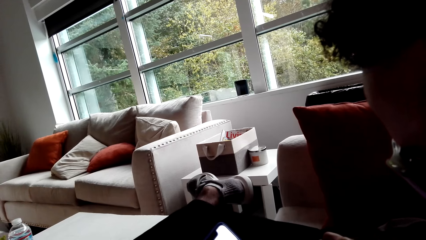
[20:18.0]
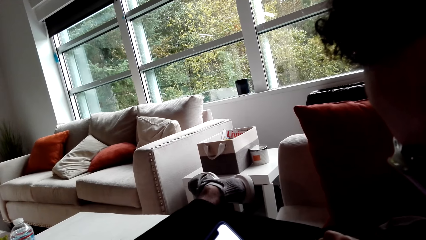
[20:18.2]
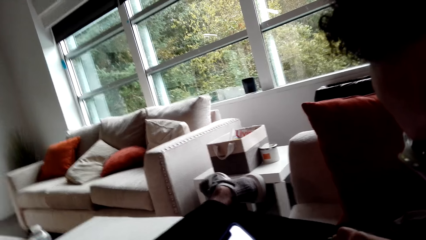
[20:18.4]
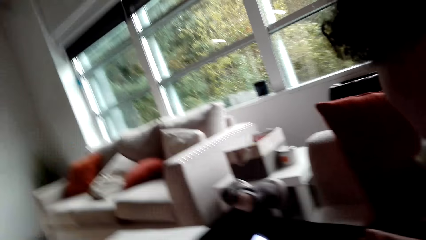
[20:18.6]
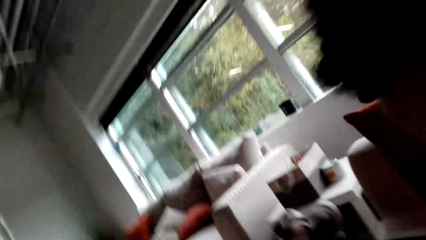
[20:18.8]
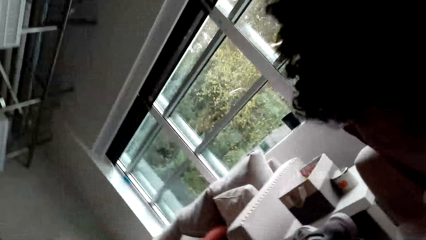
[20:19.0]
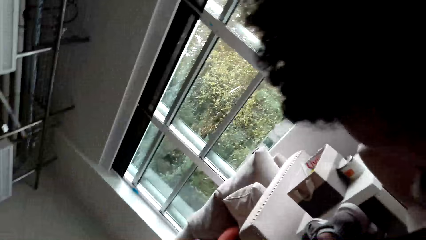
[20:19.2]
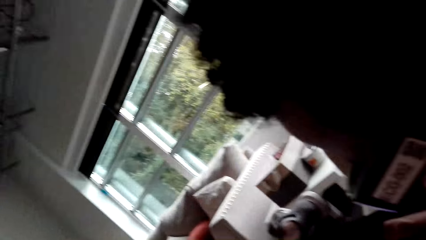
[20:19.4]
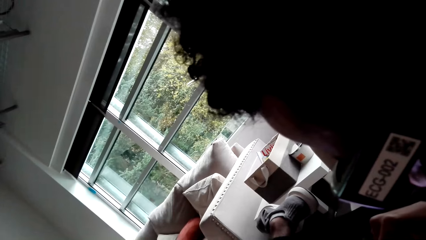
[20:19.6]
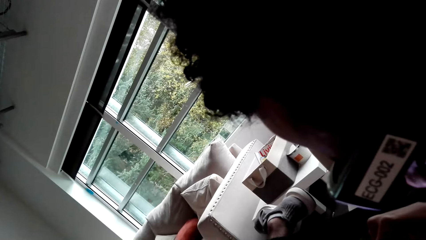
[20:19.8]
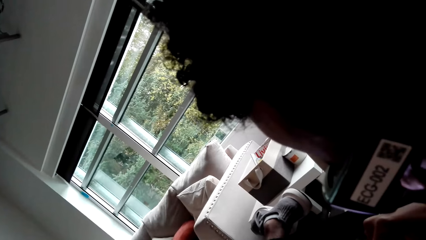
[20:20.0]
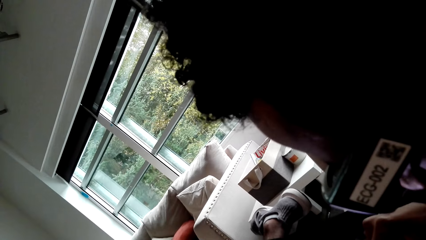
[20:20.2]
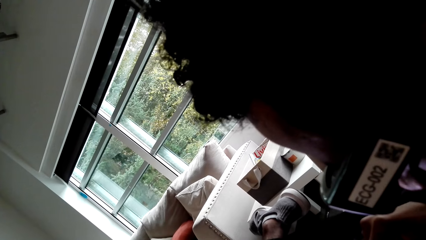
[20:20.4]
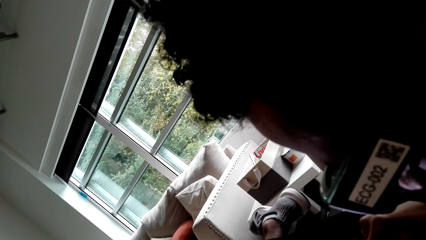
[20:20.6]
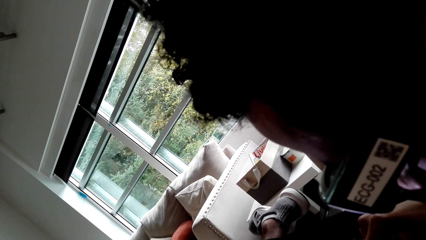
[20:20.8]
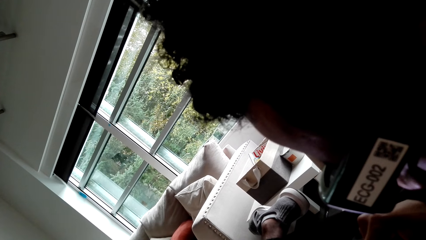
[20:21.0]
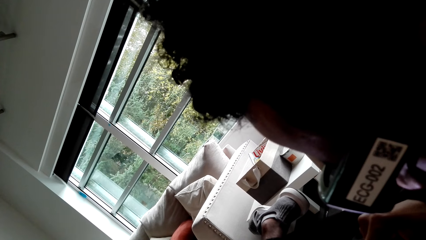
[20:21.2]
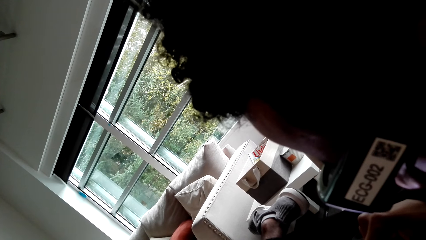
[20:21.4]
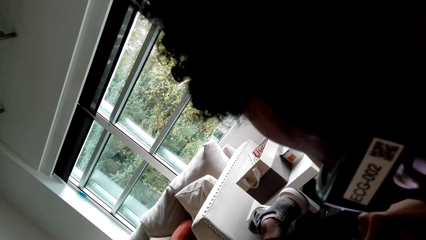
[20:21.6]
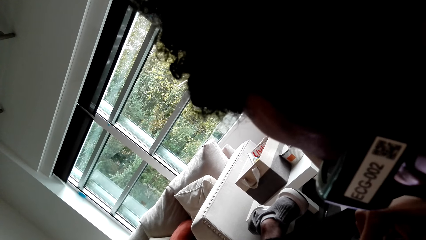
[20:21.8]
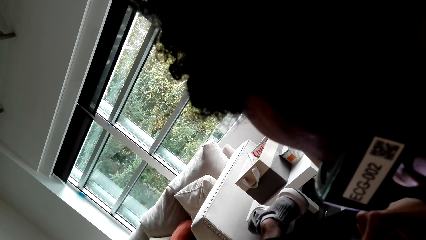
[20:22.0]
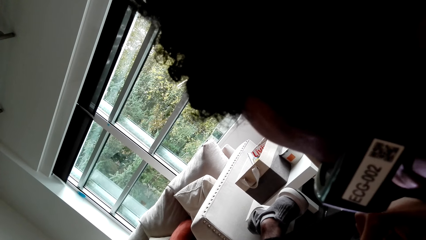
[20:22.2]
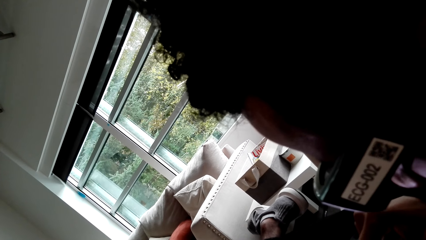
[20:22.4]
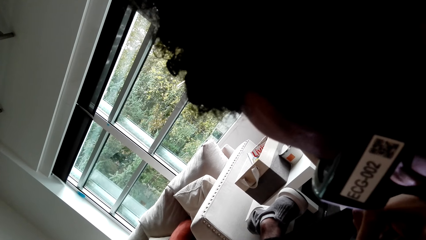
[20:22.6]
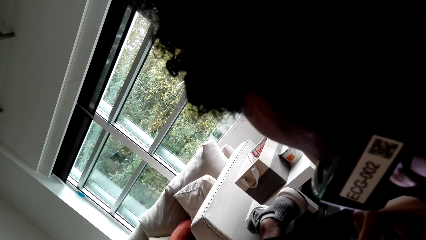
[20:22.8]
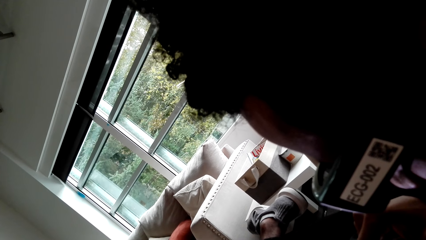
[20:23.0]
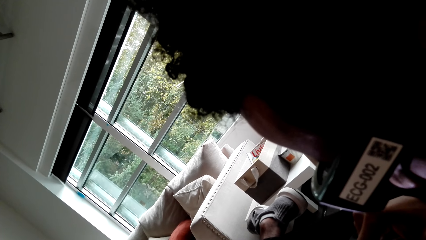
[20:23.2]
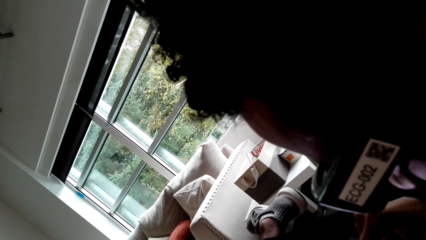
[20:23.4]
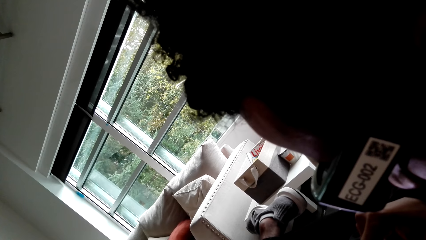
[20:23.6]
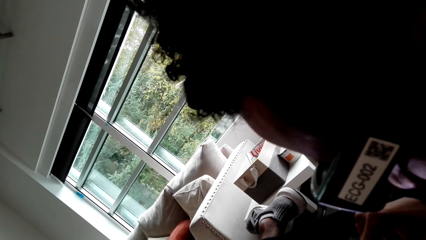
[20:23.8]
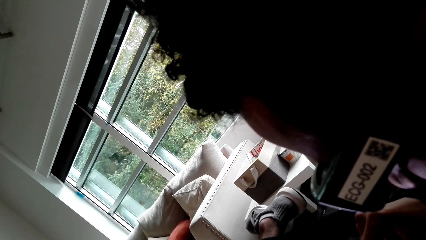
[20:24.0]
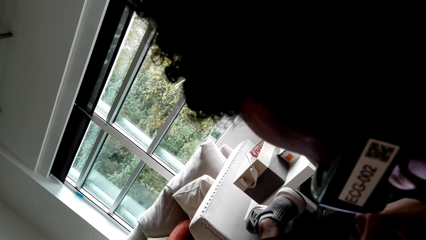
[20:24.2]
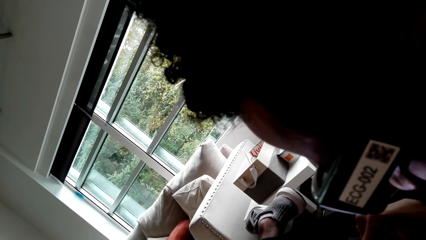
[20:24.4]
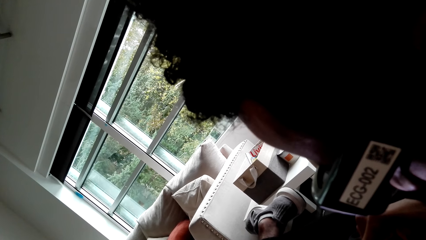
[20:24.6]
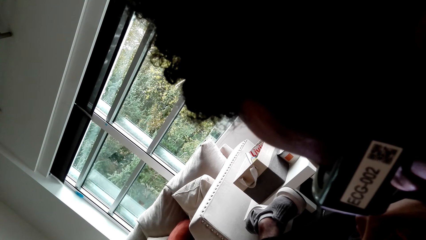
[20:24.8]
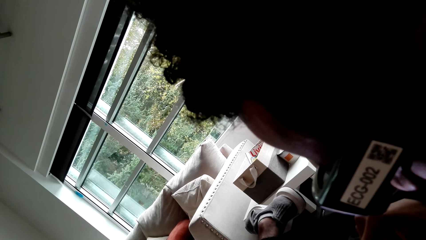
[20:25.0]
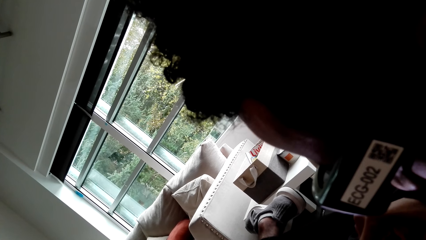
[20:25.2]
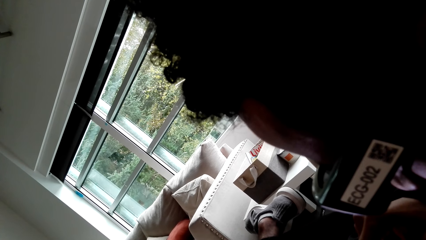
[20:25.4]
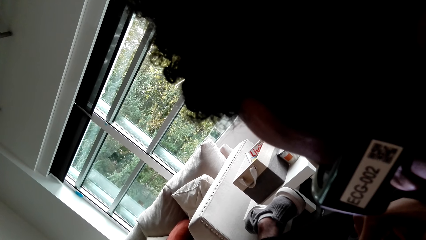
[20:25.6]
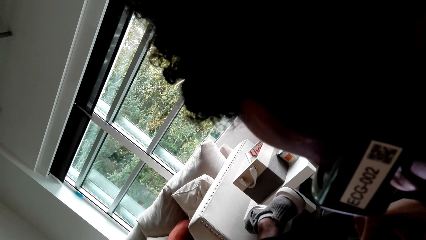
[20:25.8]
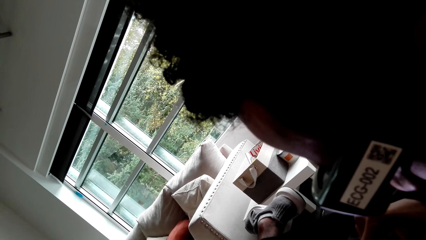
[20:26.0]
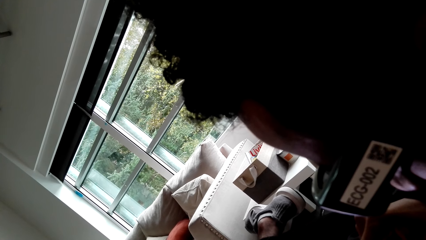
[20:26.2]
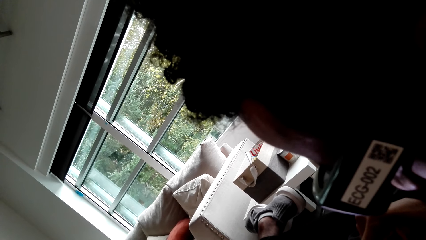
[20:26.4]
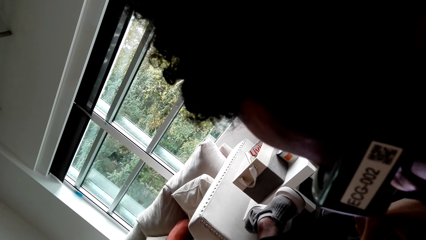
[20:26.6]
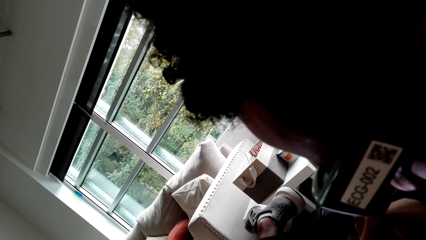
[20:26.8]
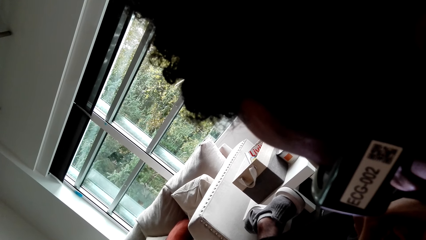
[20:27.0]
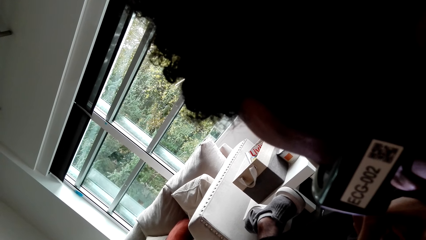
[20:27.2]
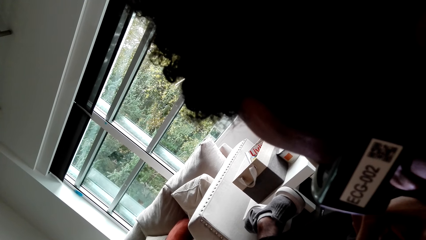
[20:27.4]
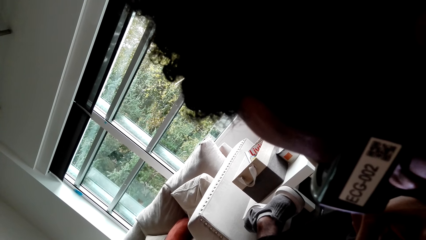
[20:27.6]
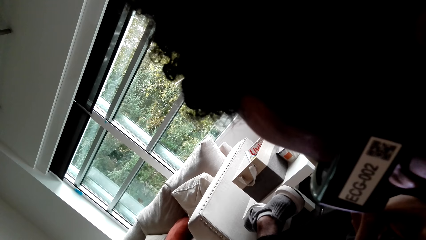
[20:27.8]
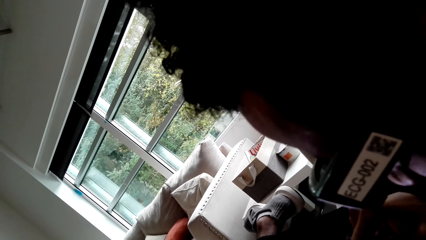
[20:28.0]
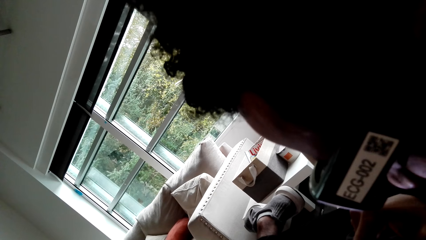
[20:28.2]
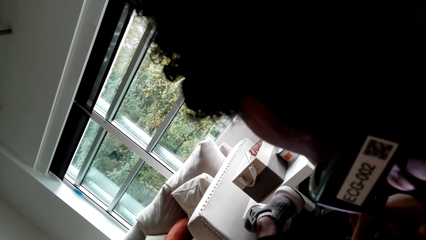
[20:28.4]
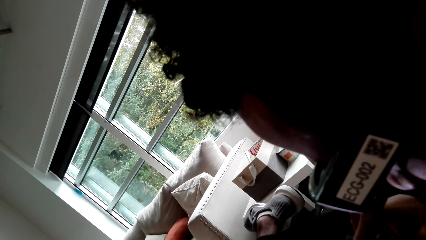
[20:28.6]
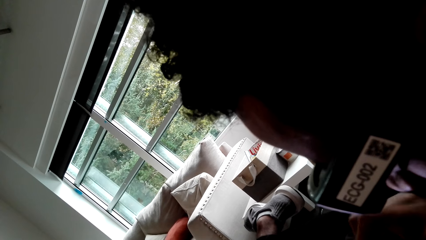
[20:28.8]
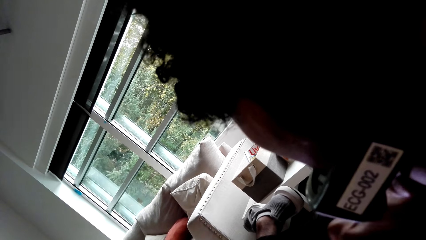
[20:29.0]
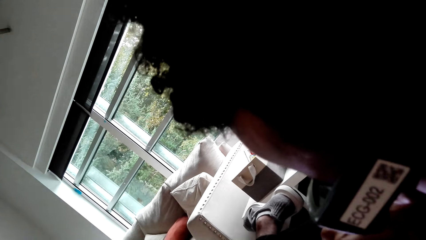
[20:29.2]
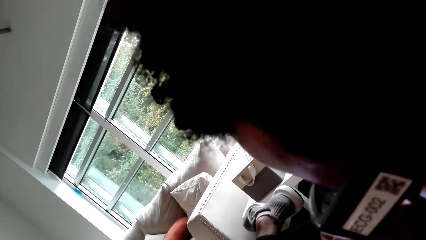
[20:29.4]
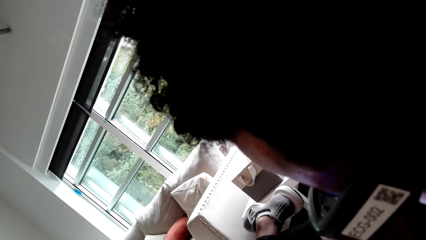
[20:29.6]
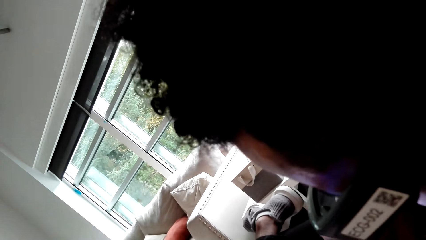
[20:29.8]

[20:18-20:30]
The camera wearer stares at a person. They look around.

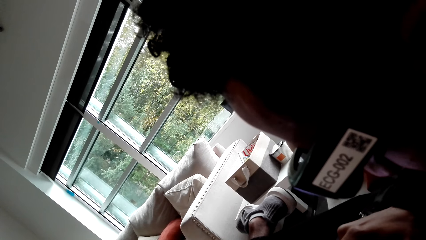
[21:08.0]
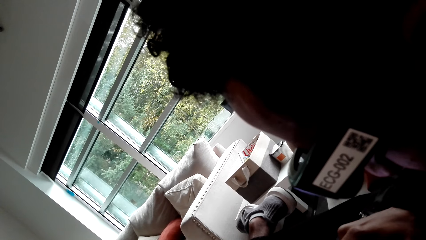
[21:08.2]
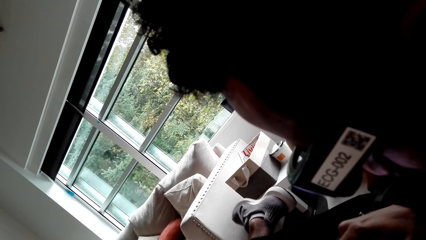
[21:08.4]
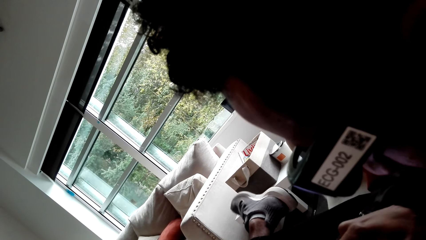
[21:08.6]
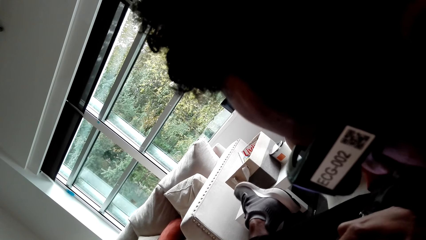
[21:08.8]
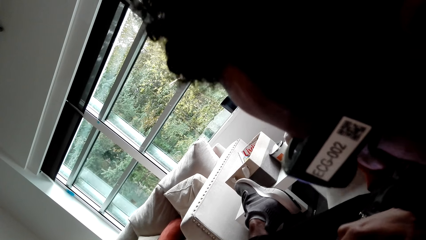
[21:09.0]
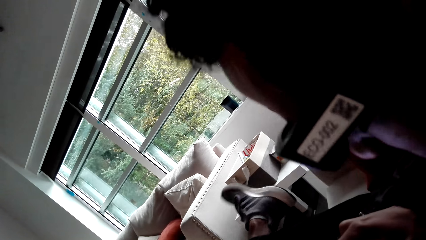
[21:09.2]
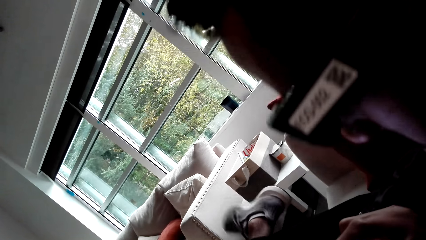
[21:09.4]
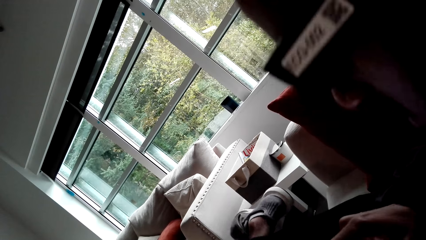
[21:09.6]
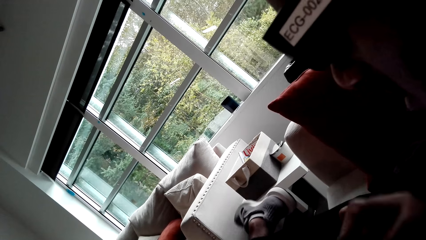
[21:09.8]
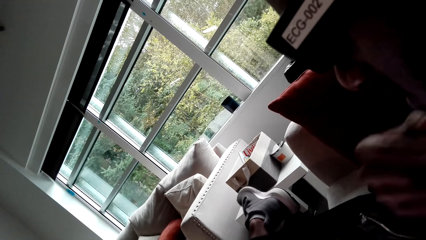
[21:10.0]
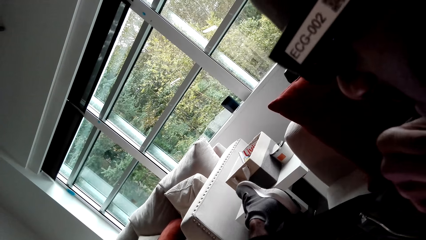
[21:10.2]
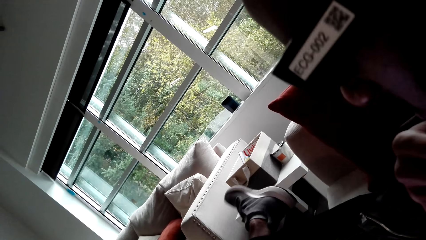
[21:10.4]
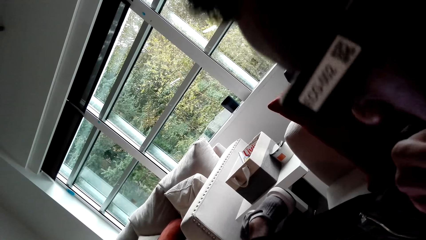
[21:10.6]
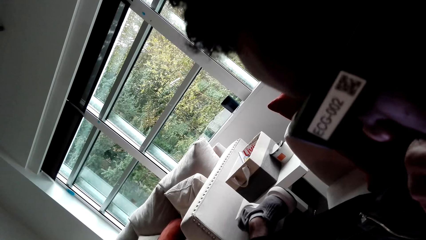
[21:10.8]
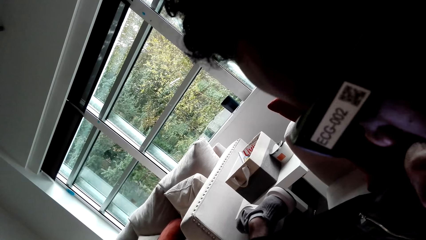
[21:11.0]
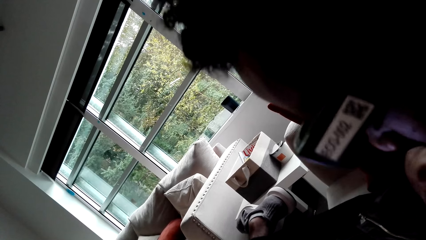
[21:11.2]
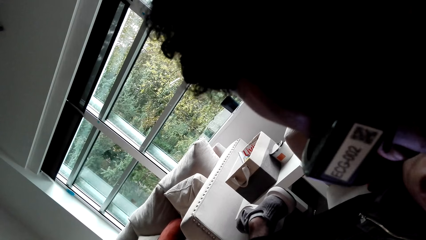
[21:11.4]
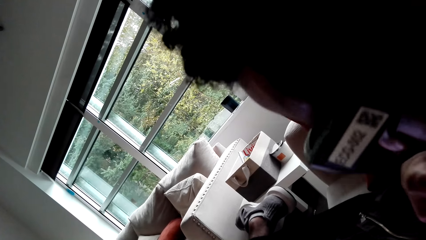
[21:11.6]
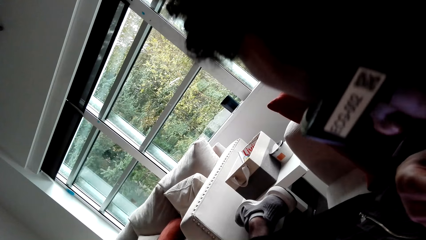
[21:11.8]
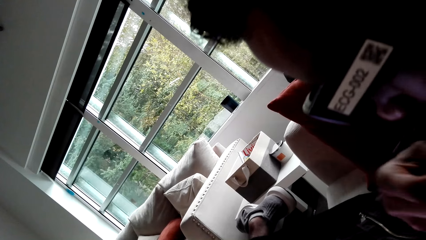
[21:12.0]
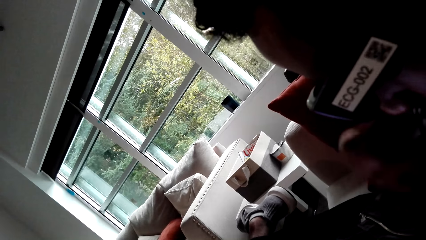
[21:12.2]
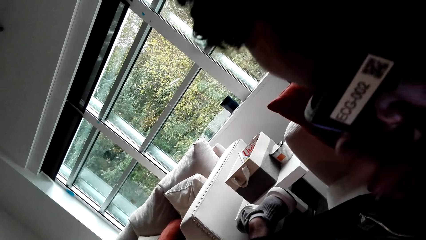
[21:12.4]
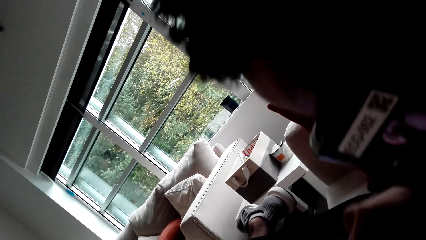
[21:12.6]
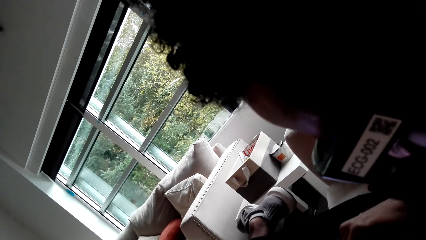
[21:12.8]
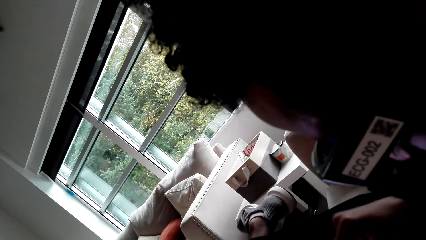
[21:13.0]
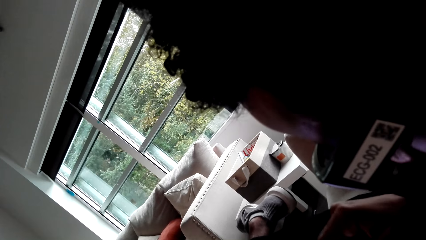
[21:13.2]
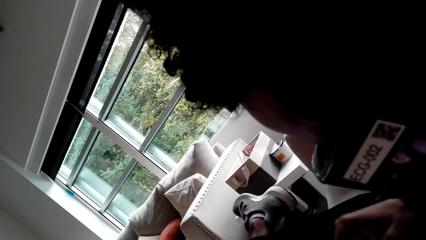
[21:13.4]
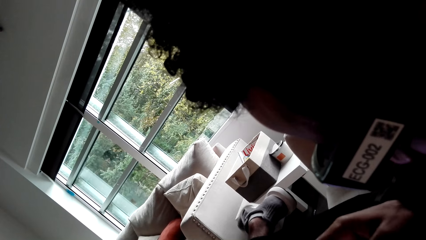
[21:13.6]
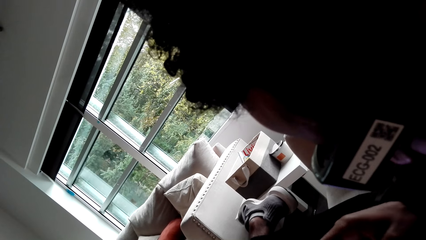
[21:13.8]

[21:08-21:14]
A person moves the feet and raises the hand.
